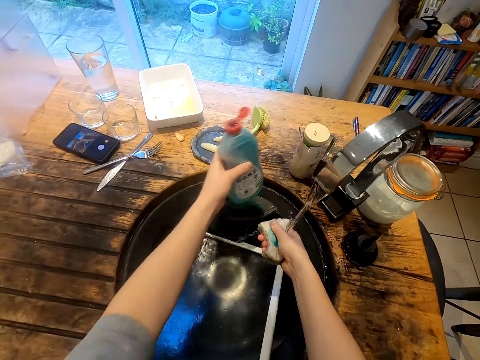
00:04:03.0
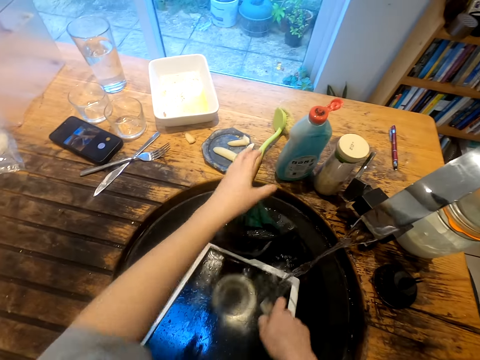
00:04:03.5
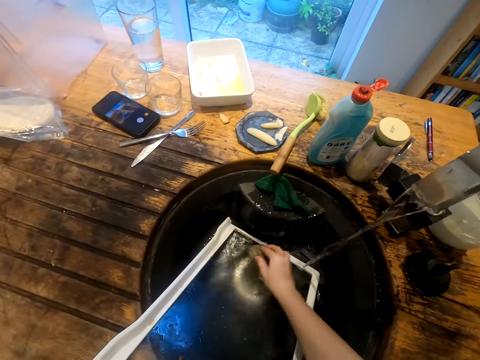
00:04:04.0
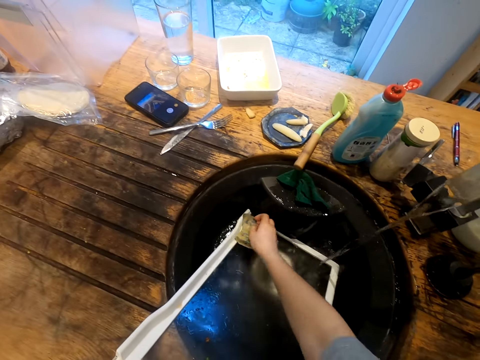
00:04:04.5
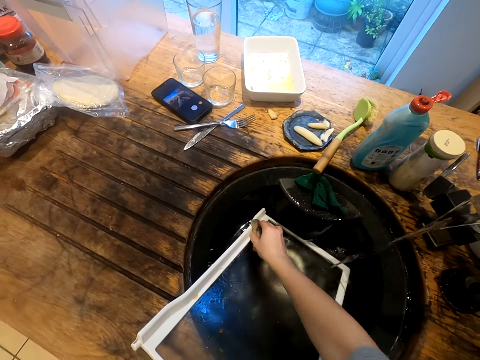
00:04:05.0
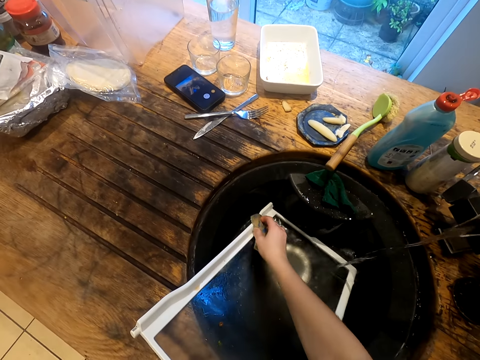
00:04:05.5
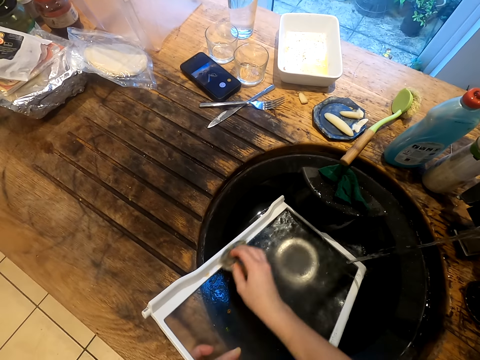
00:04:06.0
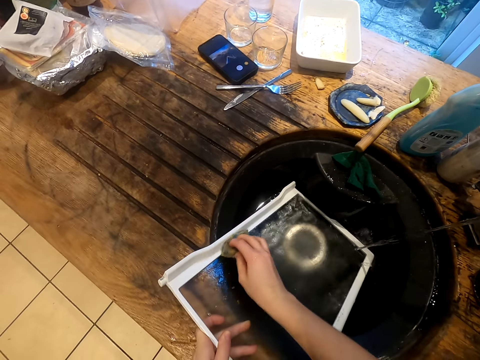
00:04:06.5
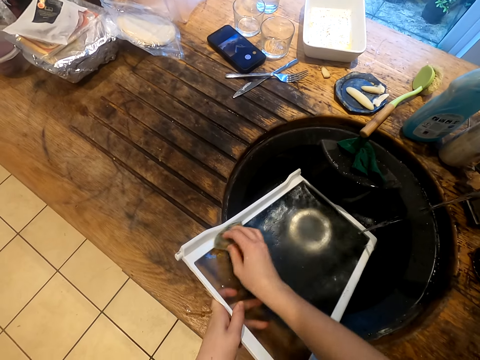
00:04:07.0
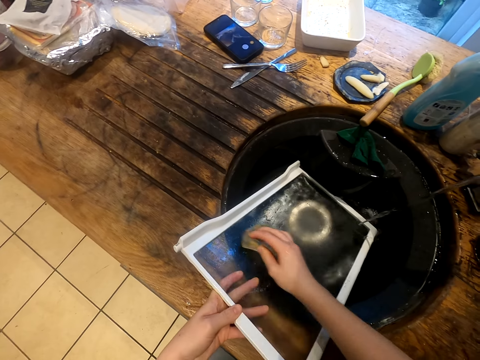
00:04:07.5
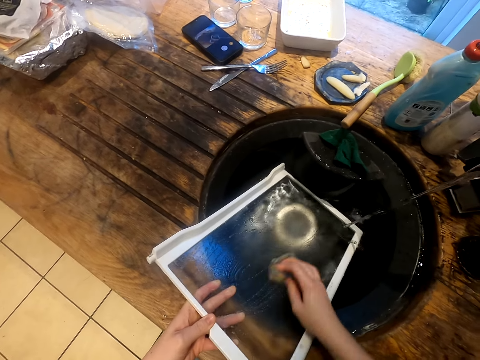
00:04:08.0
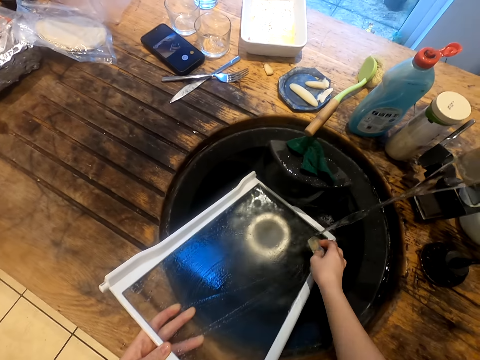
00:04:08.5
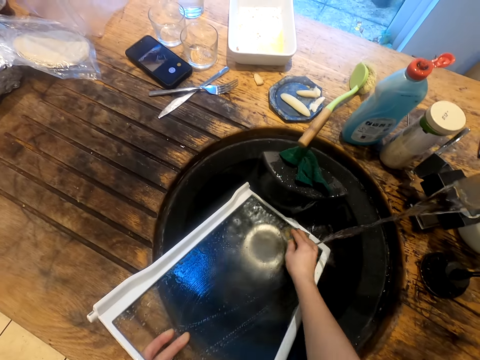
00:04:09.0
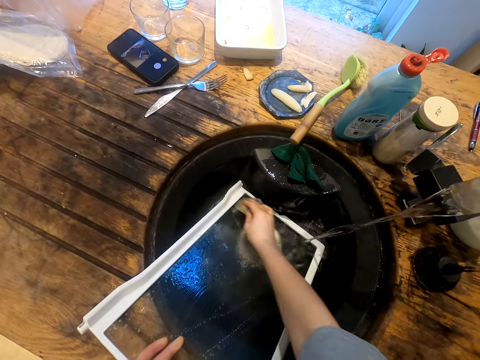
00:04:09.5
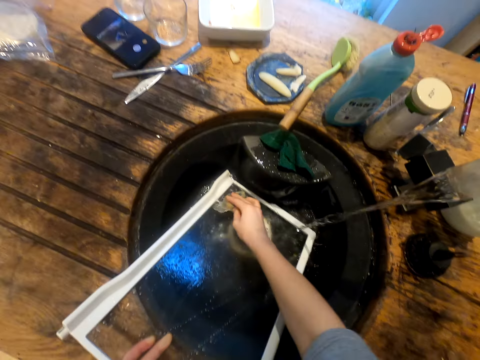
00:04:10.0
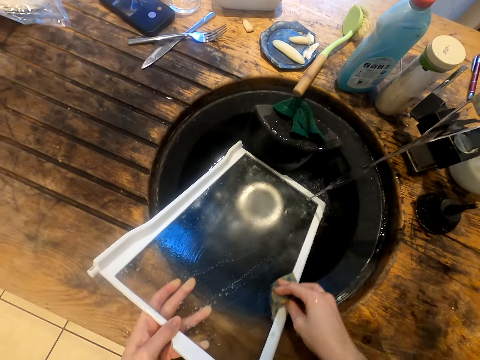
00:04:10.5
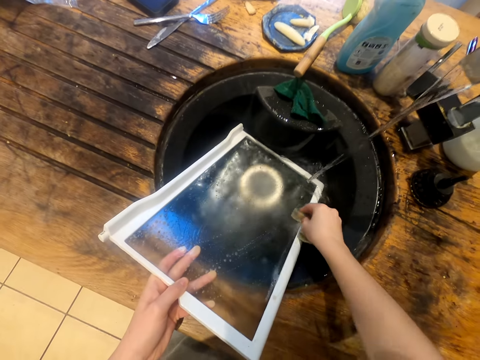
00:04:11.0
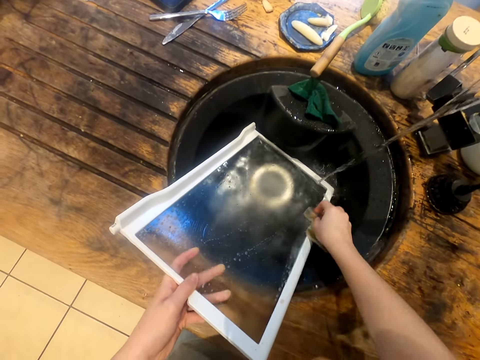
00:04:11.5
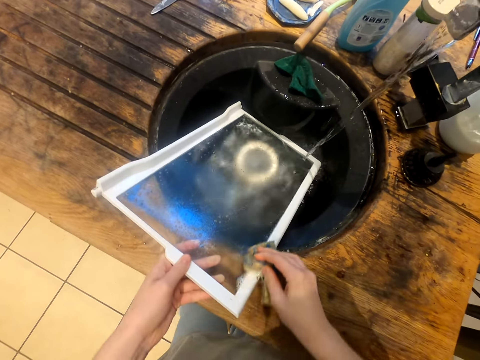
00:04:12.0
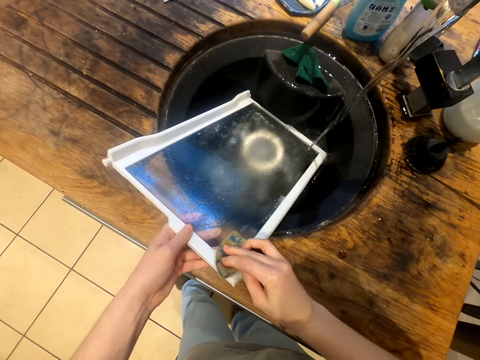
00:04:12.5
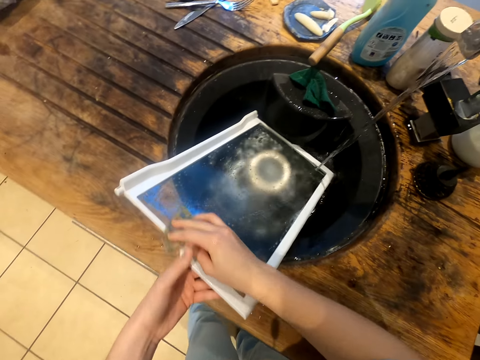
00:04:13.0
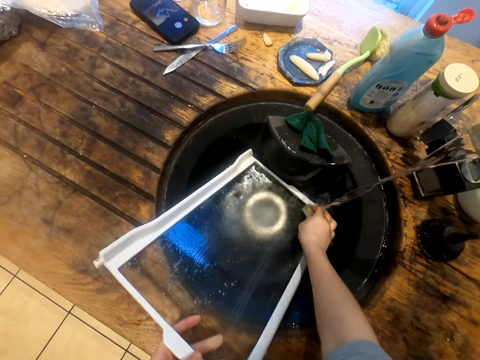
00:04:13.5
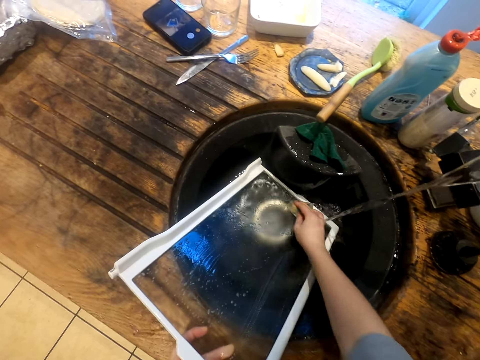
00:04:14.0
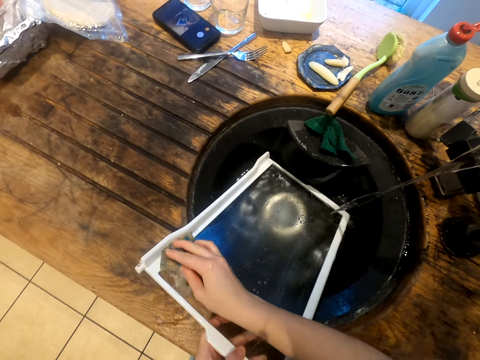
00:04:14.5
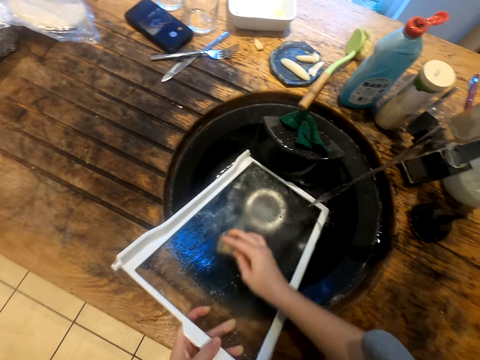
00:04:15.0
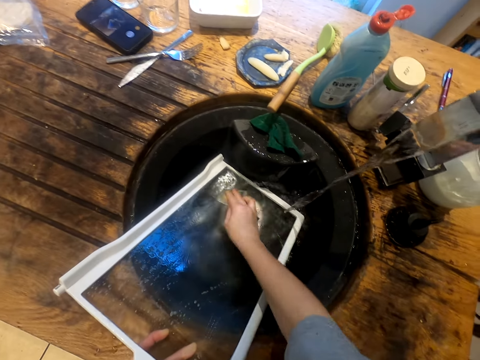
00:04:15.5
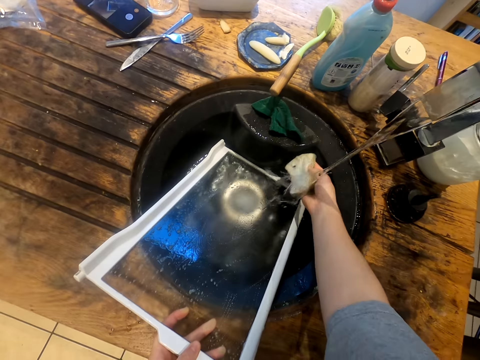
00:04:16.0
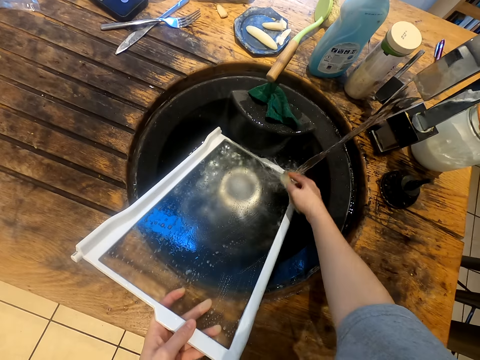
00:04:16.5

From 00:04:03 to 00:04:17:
The camera wearer puts down the soap bottle. They wash a fridge drawer lid.

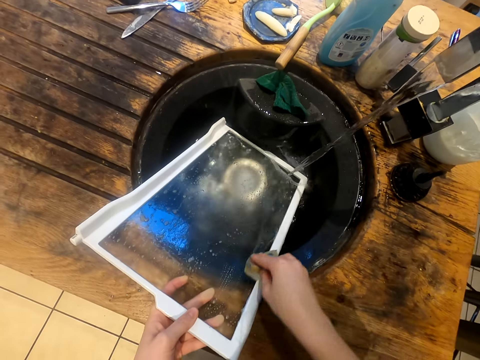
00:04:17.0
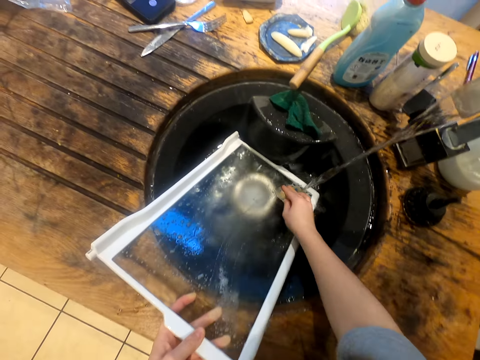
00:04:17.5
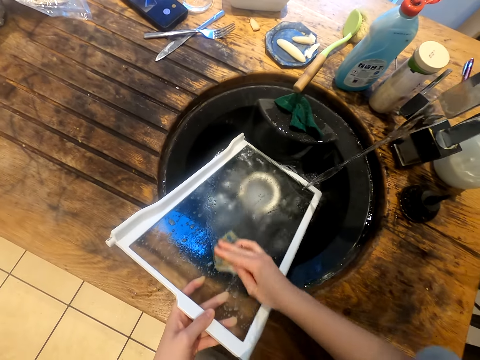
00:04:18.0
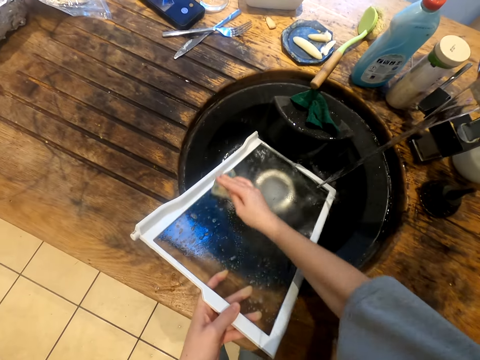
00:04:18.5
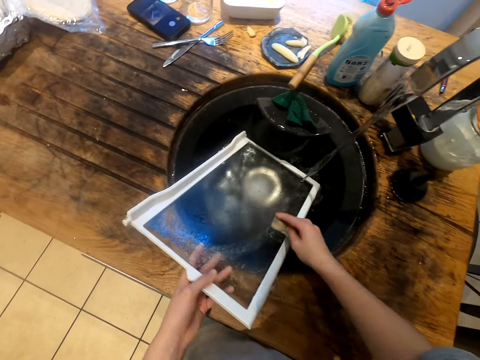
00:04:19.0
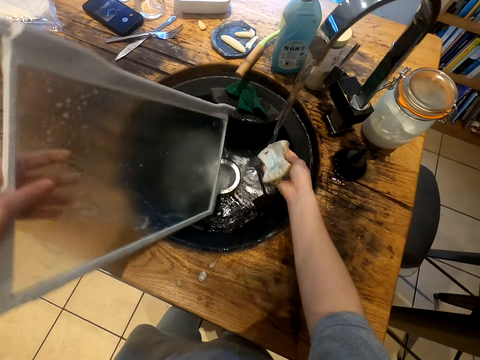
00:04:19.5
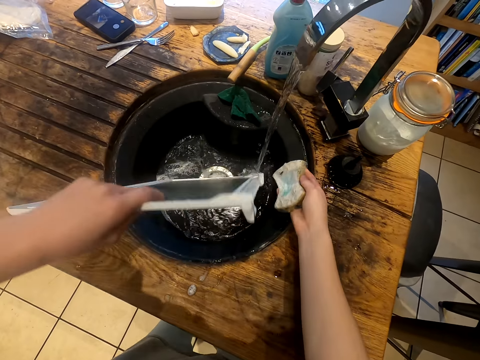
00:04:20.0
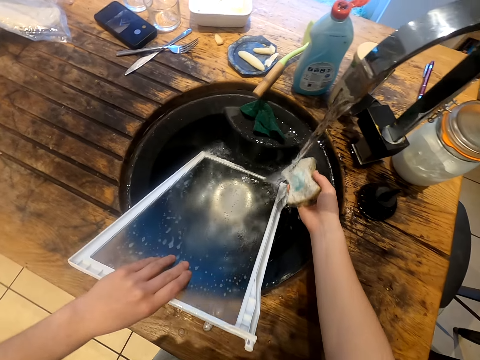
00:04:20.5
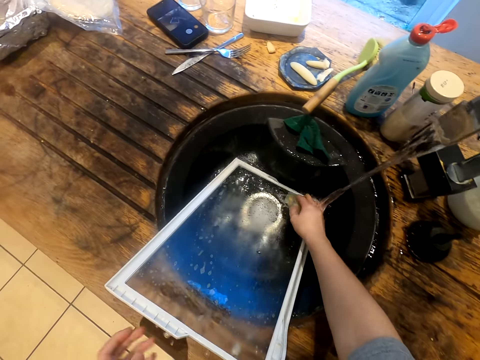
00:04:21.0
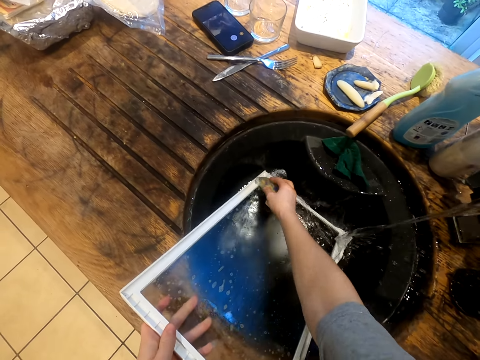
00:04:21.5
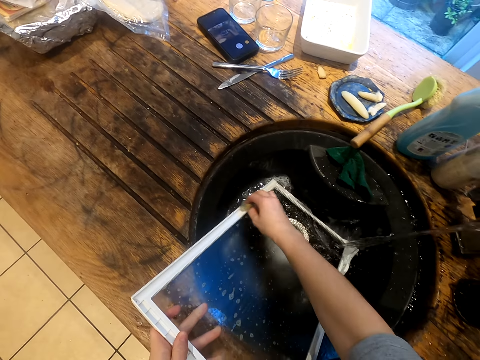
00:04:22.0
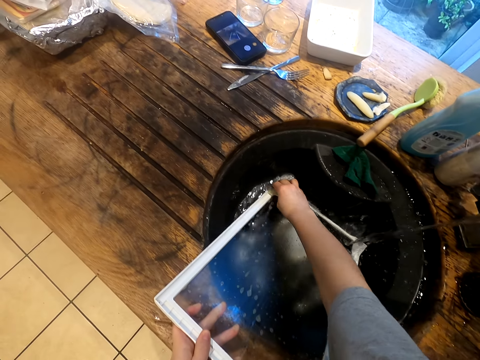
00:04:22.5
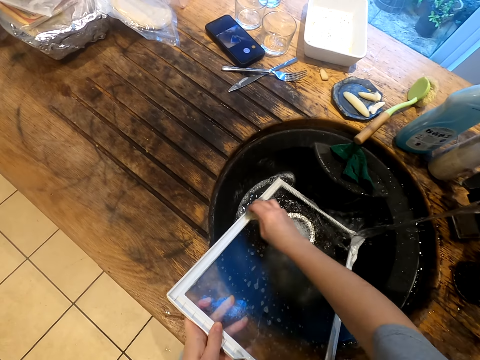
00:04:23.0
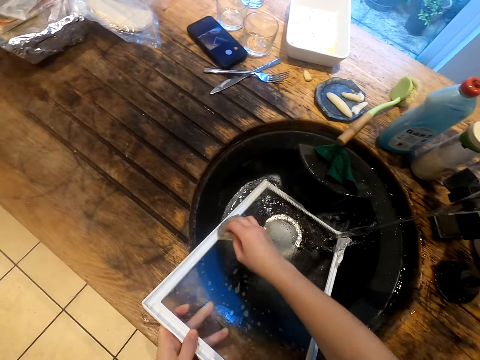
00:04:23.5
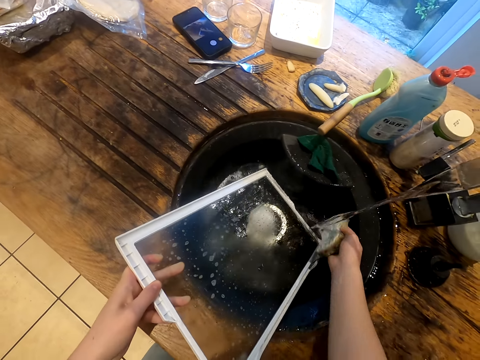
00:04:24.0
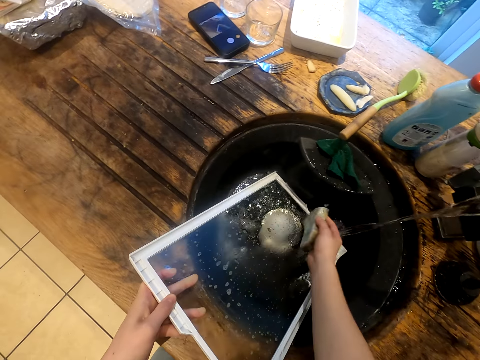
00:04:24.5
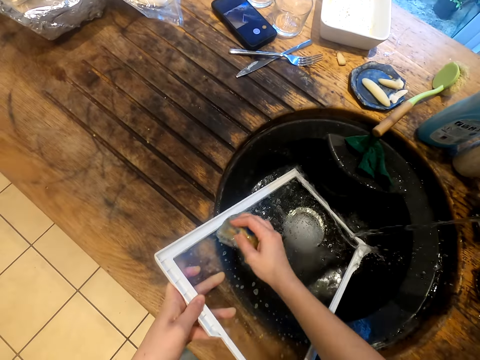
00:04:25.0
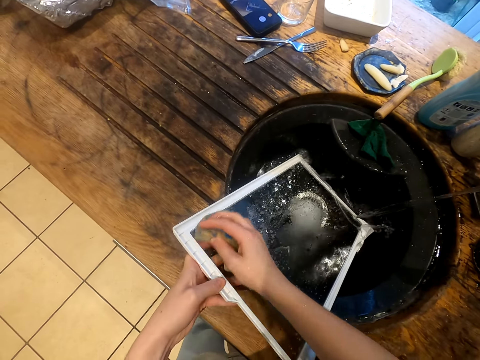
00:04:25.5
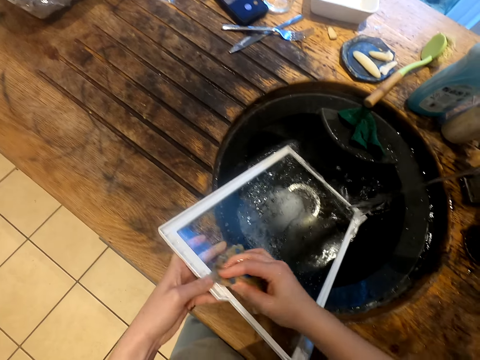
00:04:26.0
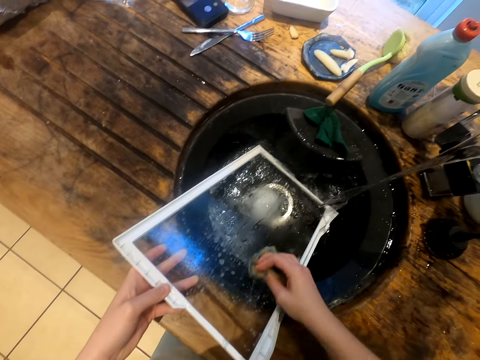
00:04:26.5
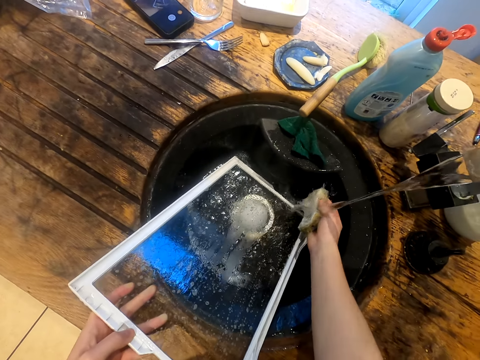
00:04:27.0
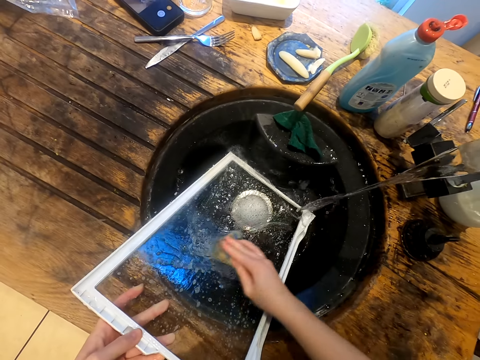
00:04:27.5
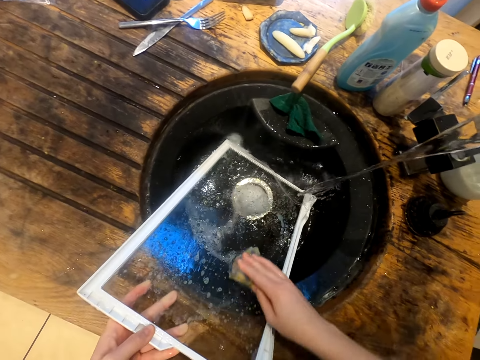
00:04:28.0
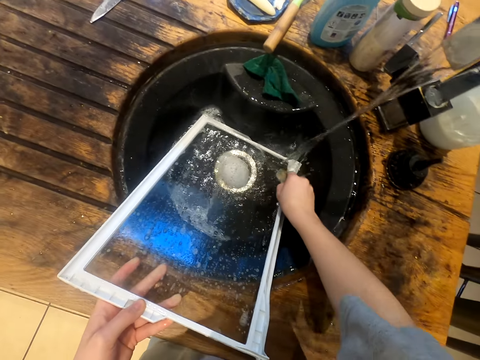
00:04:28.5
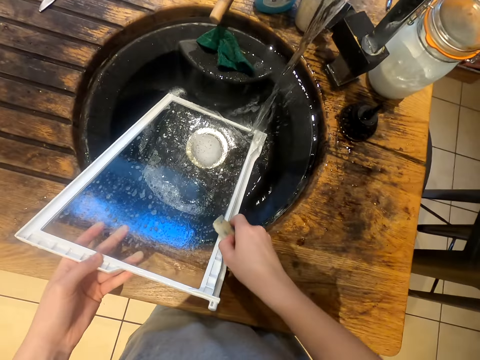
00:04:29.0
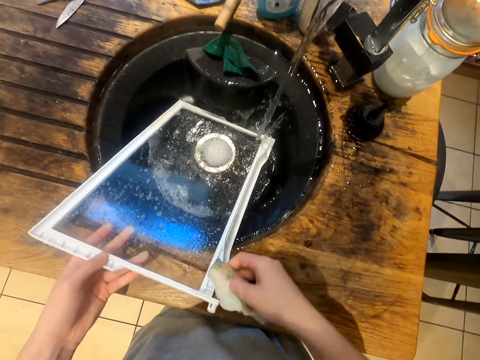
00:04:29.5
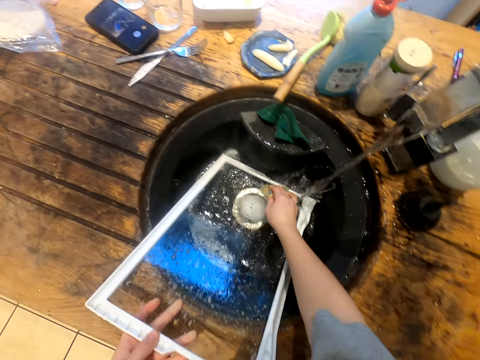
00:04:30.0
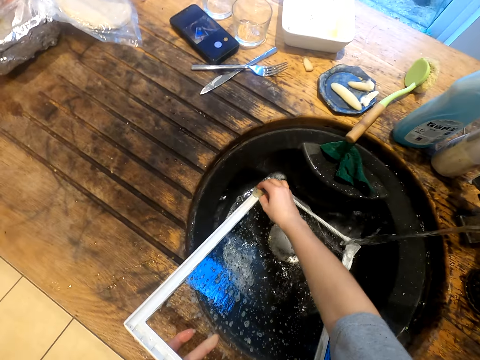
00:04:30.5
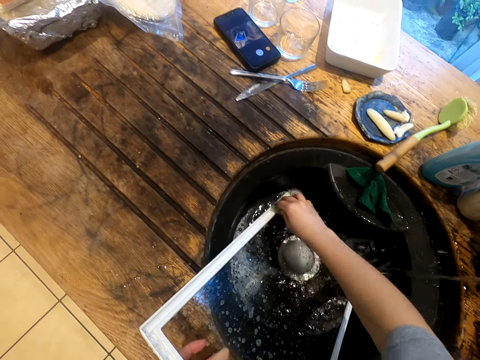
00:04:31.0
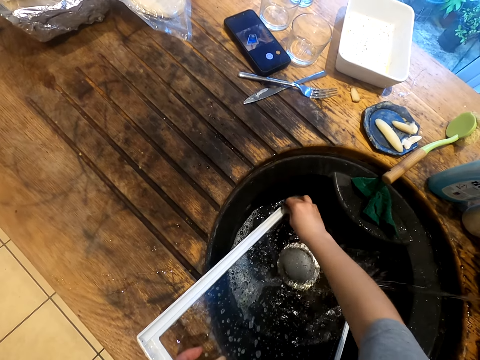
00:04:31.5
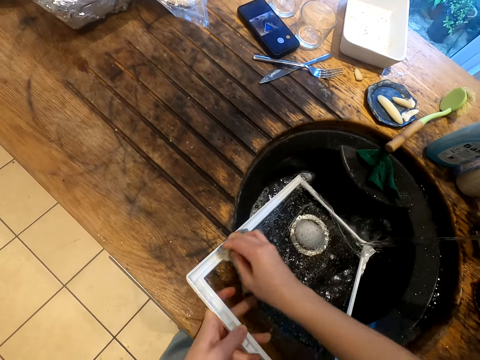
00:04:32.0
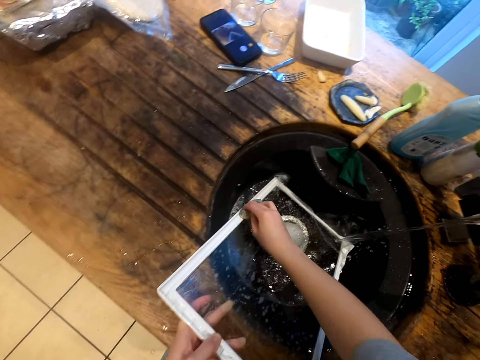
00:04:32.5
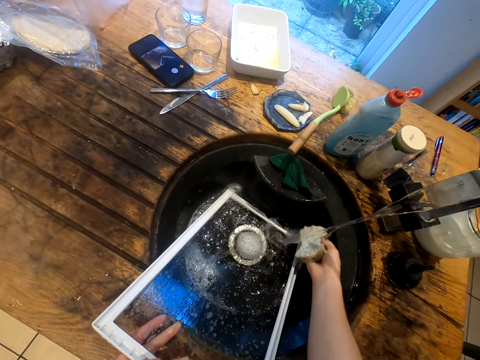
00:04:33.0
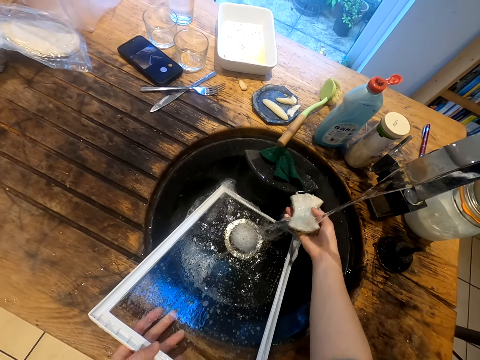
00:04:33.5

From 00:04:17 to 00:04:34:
The camera wearer washes the fridge shelf or glass cover. They turn the glass cover.
